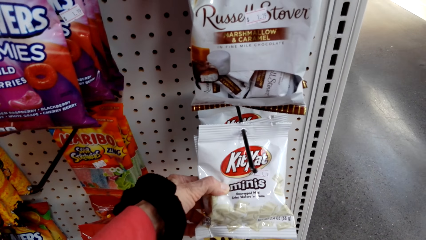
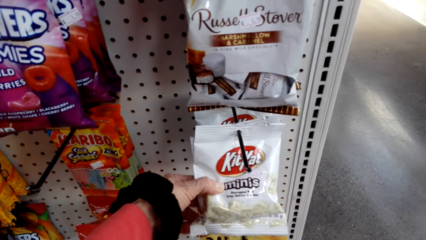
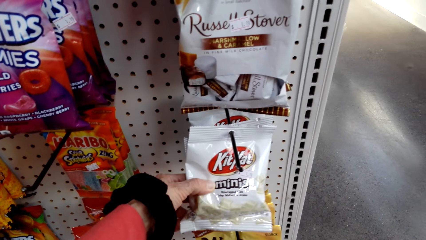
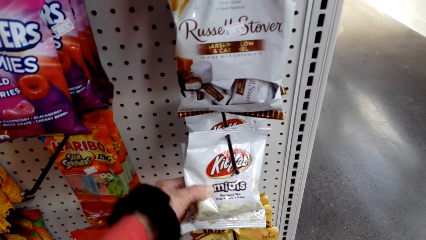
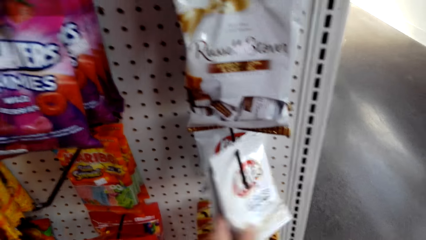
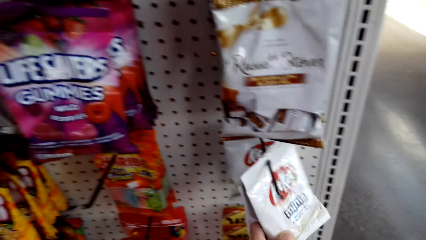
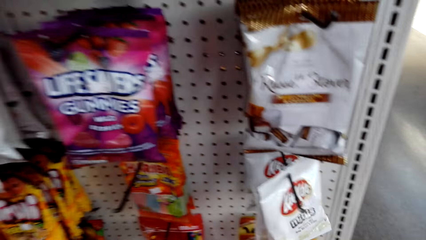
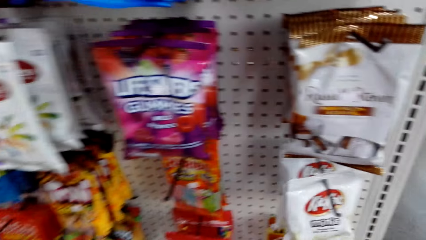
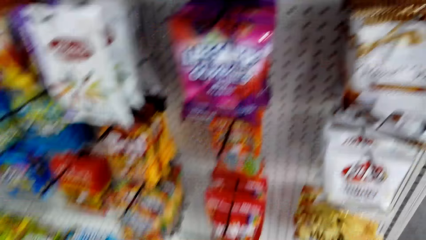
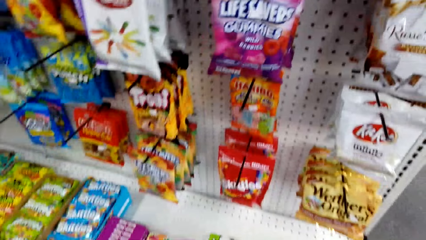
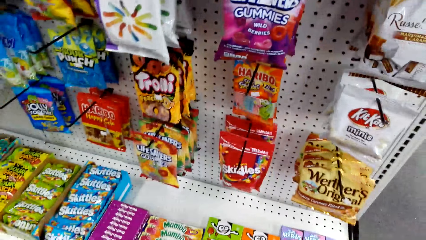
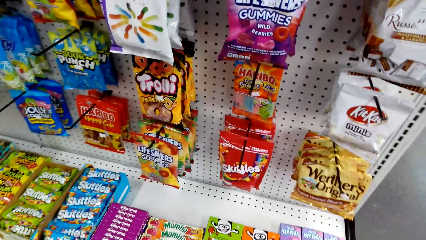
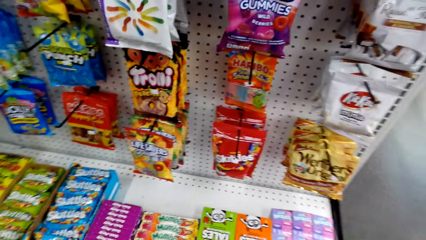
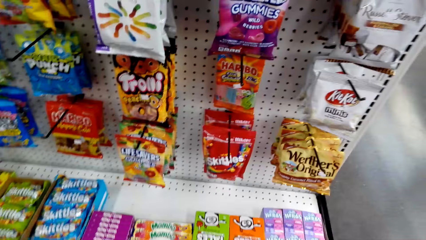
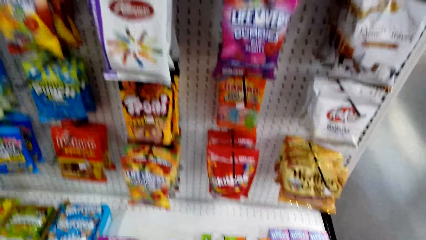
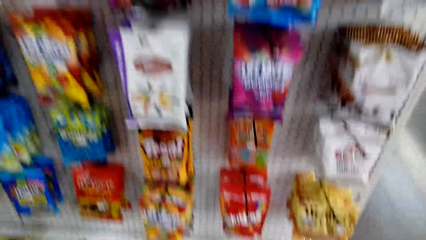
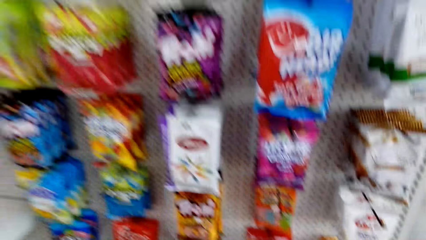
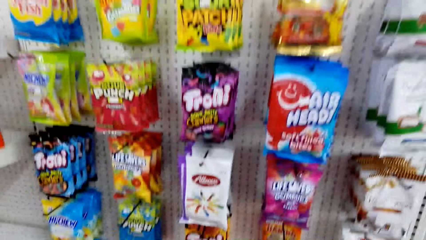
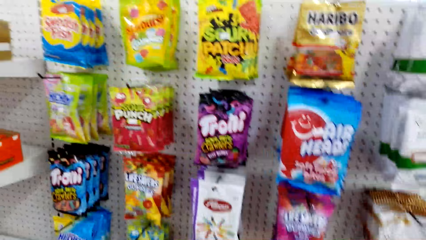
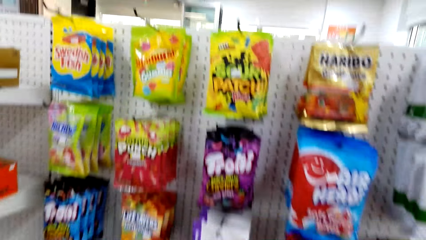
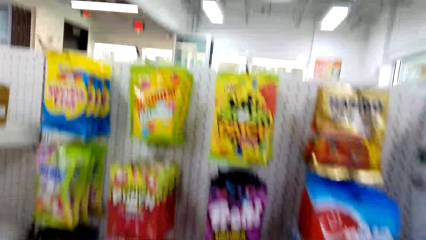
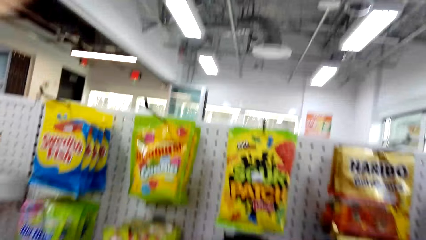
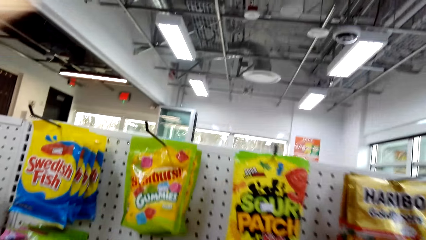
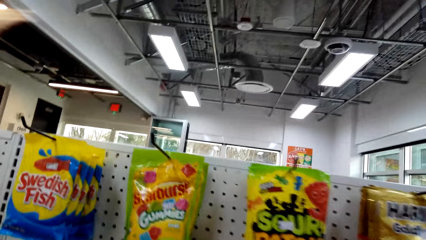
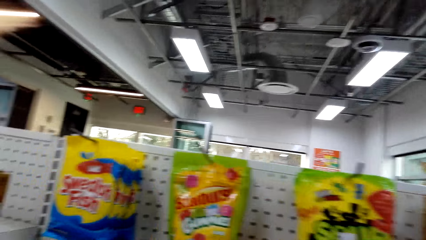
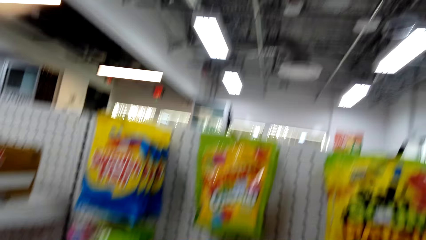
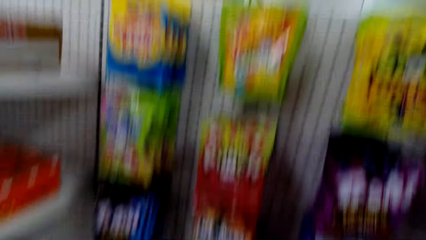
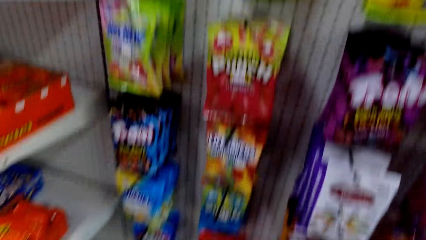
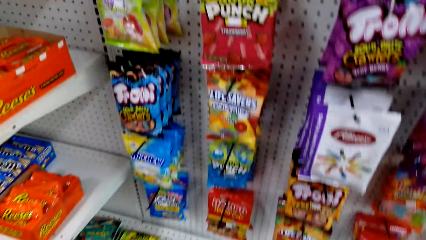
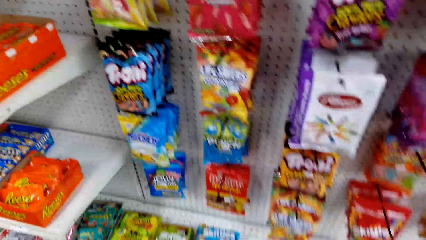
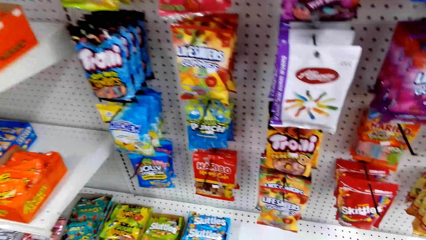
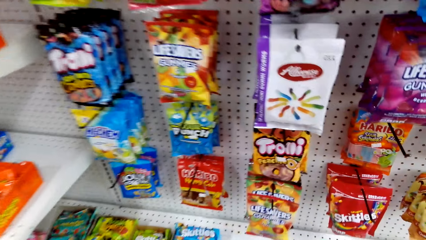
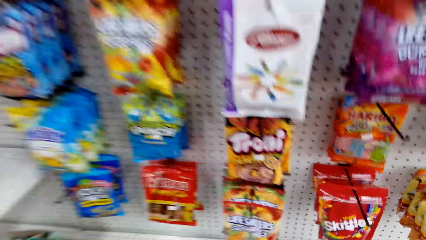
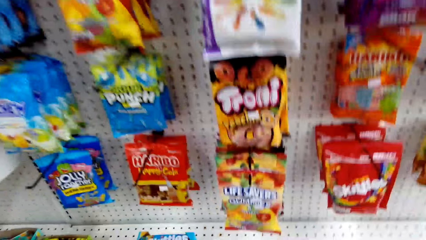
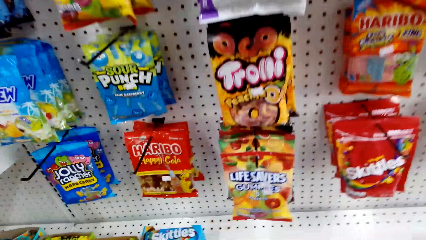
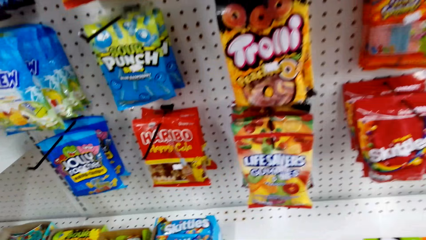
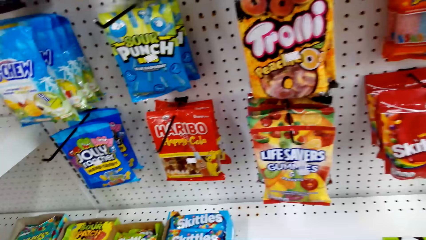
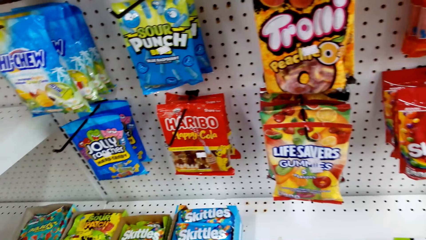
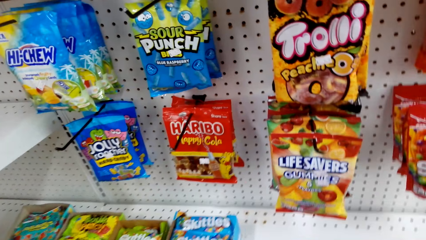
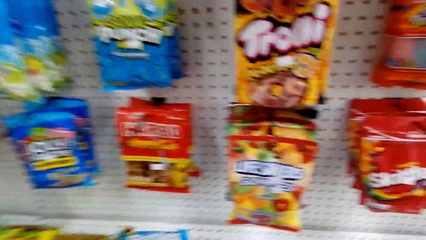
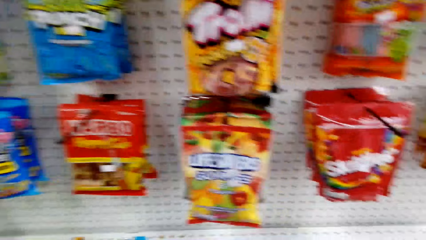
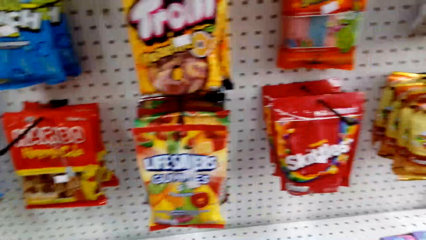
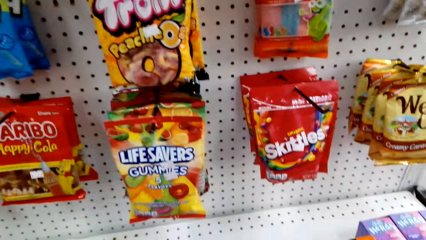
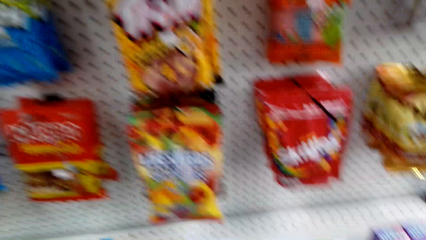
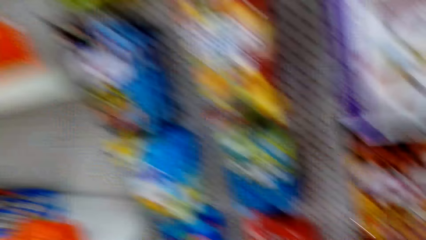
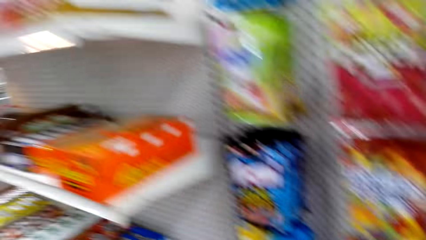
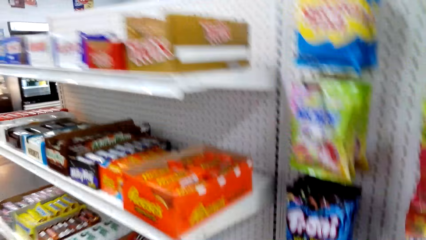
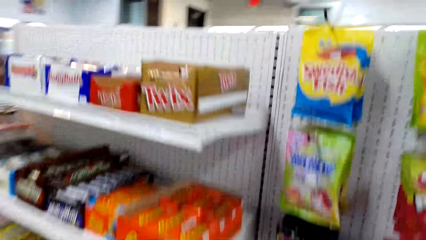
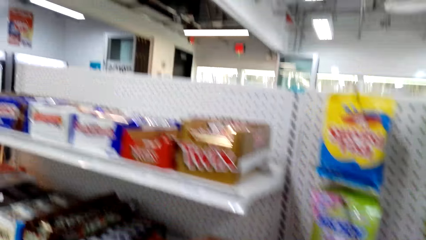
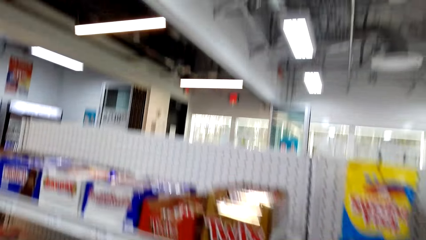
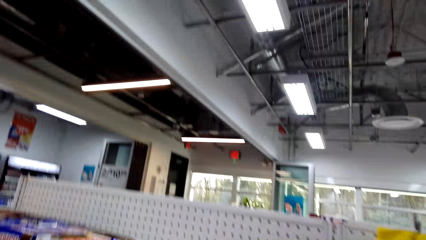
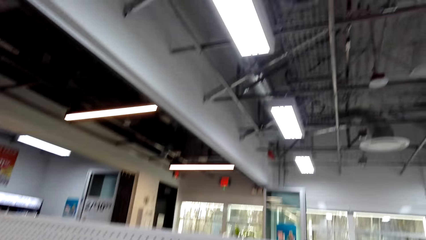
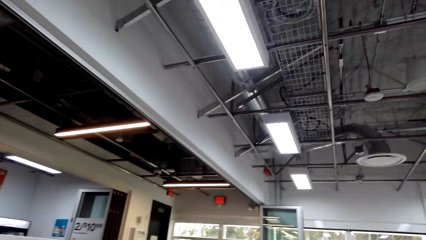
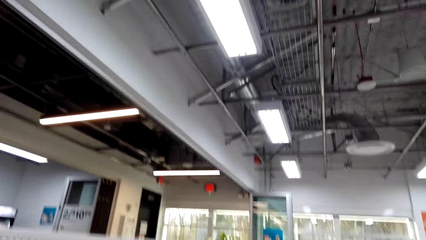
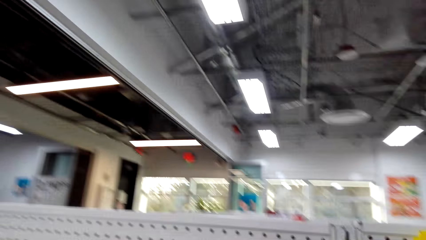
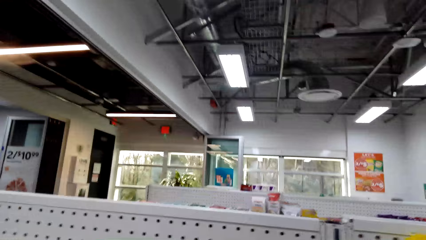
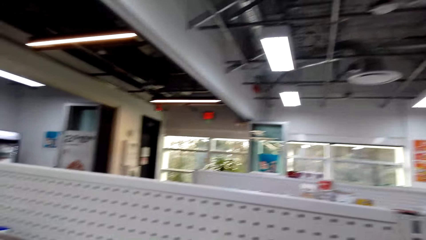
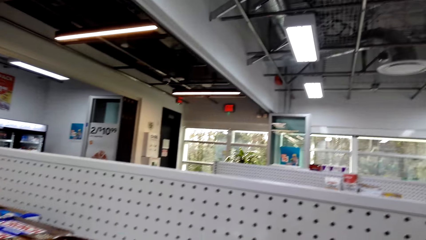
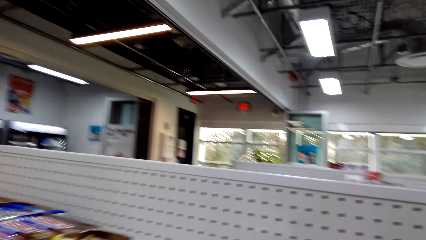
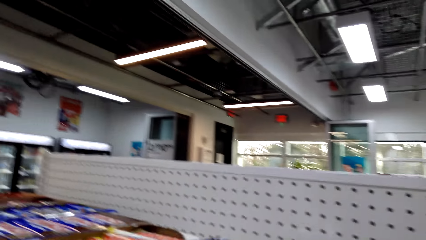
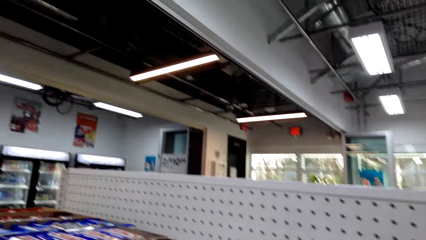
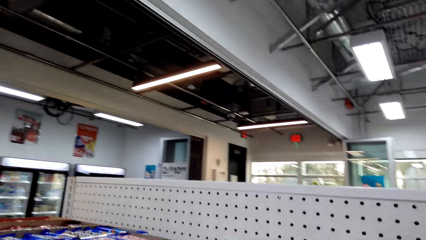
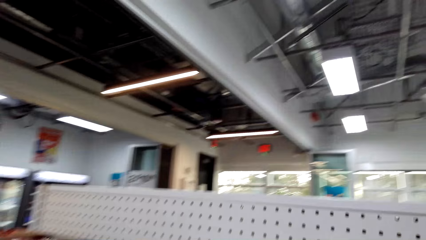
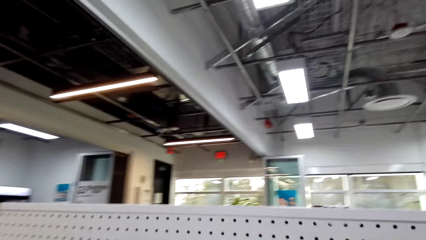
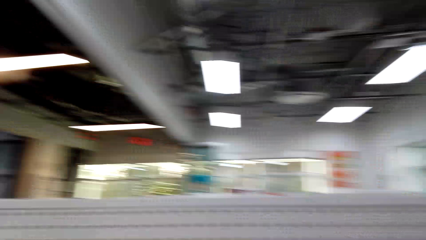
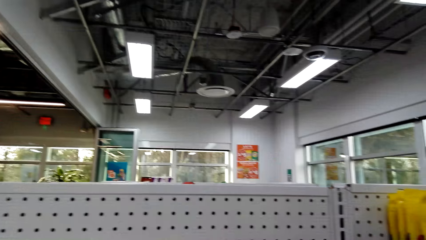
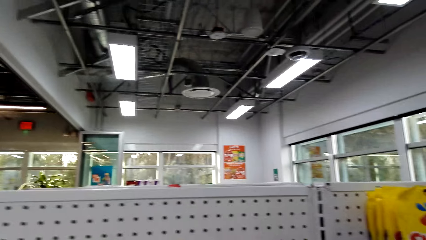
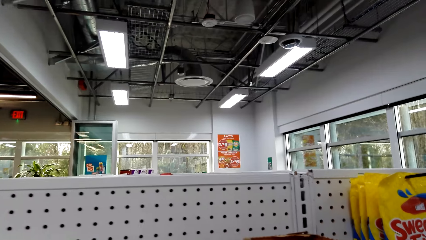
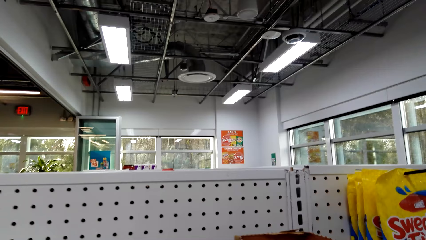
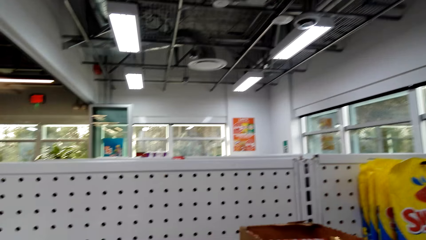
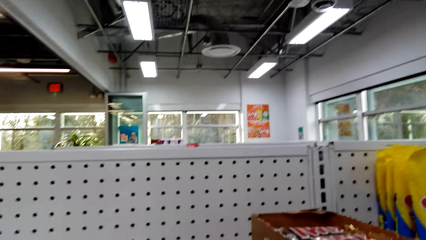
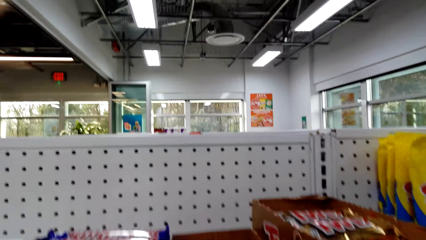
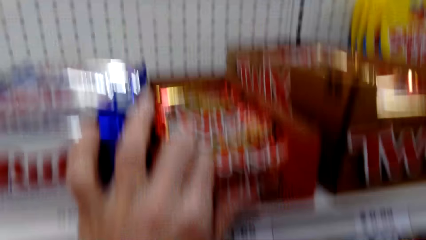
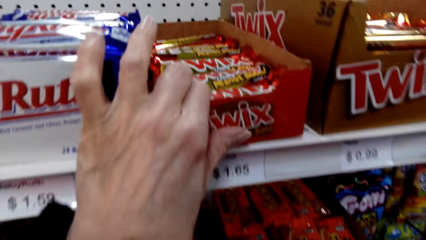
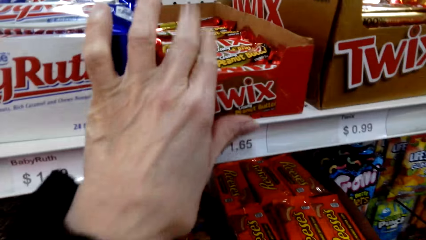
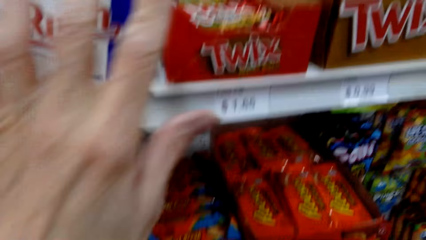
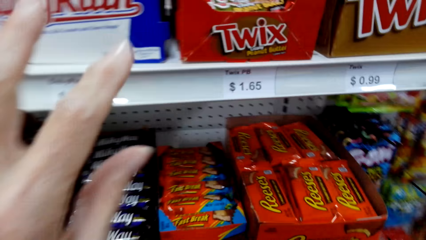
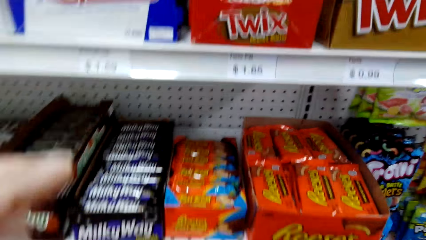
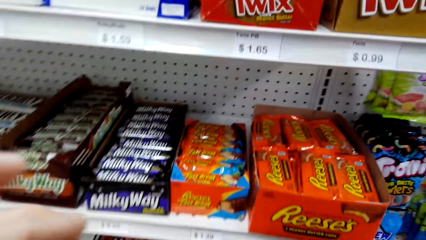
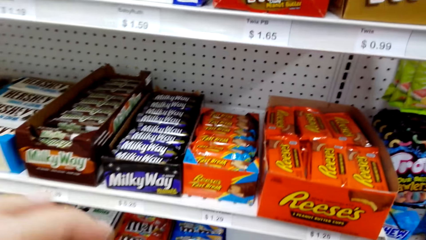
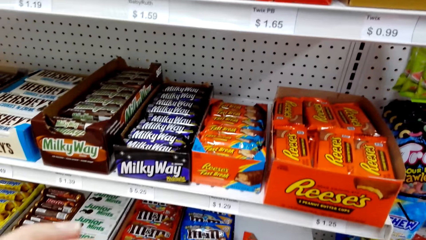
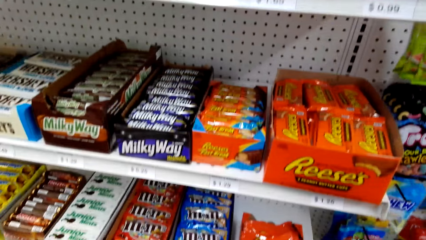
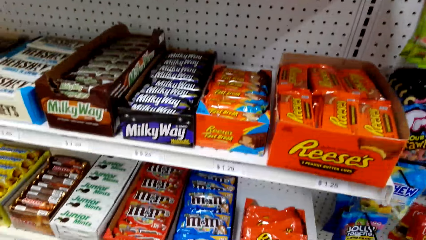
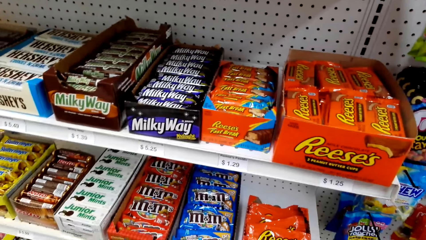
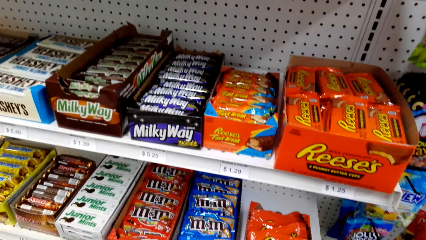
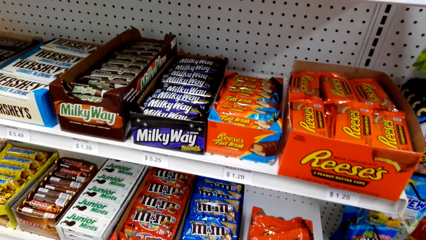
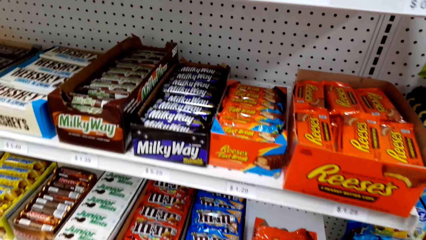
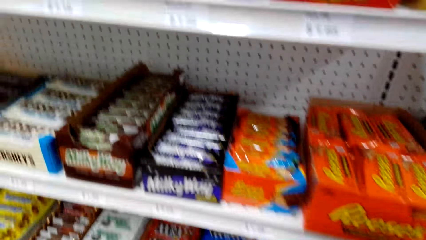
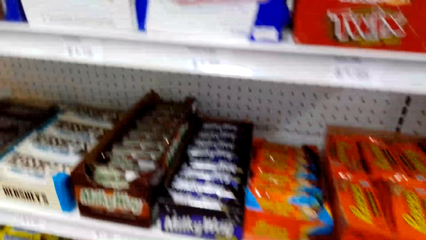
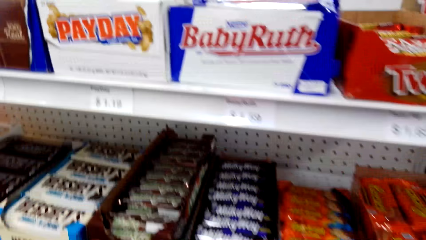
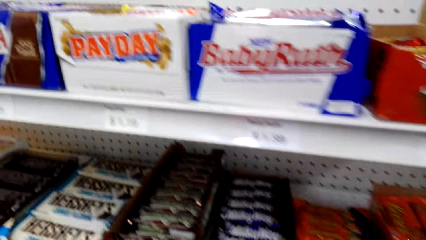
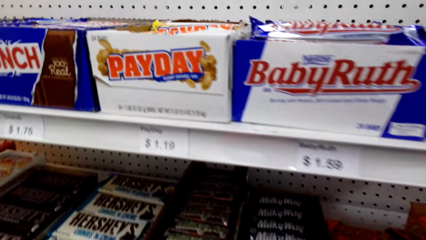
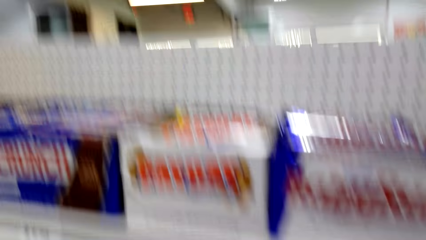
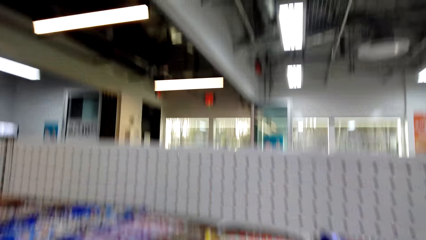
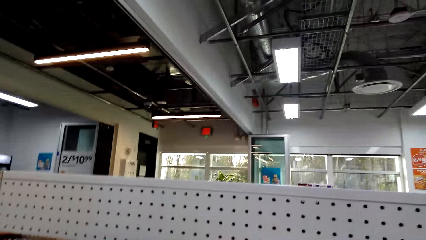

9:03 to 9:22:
A person moves around the shop. The camera wearer looks around the supermarket shelves. They pick something from the supermarket shelf and touch Twix. The person touches a box of something on the shelf. The camera wearer looks around the supermarket shelves. The person makes a step.
